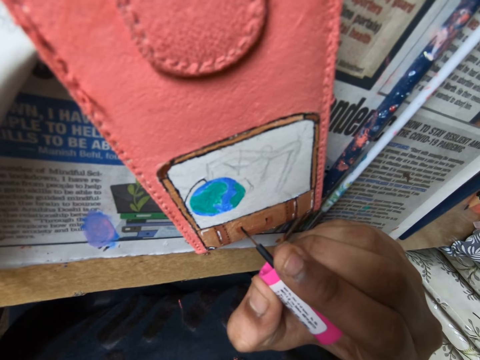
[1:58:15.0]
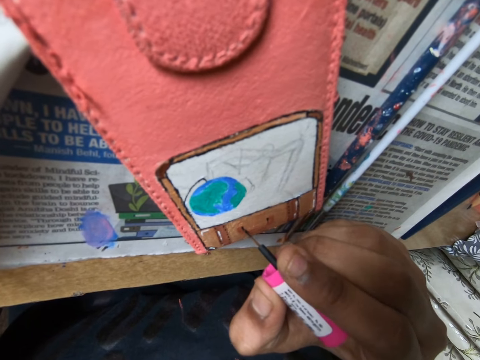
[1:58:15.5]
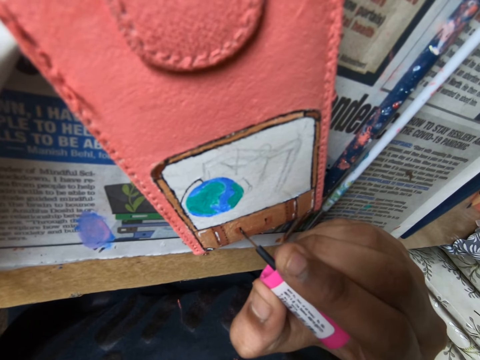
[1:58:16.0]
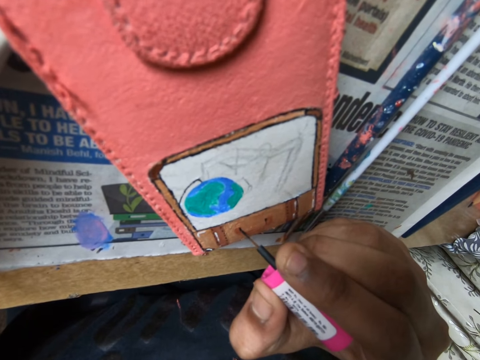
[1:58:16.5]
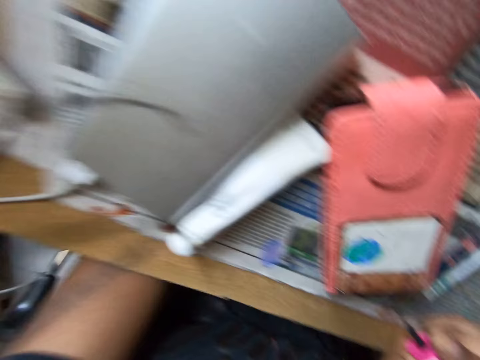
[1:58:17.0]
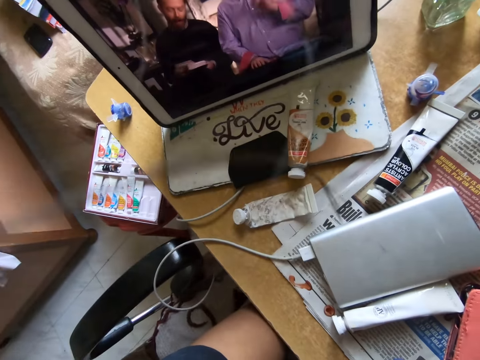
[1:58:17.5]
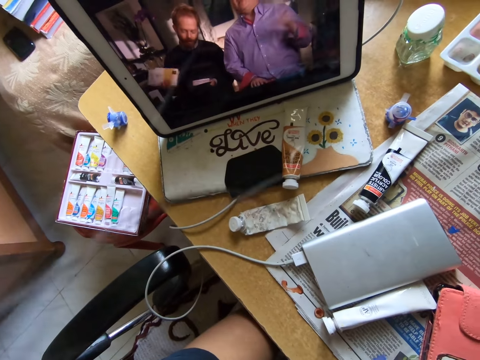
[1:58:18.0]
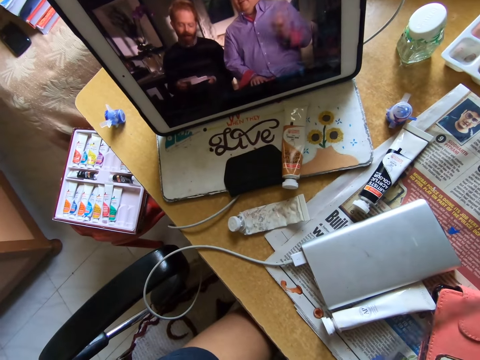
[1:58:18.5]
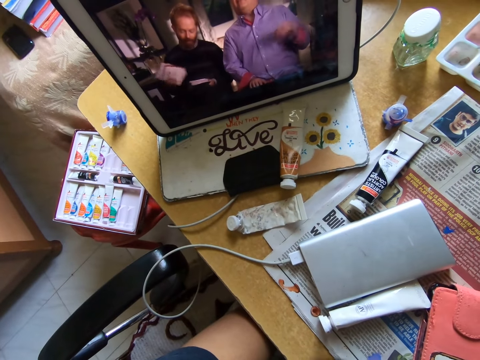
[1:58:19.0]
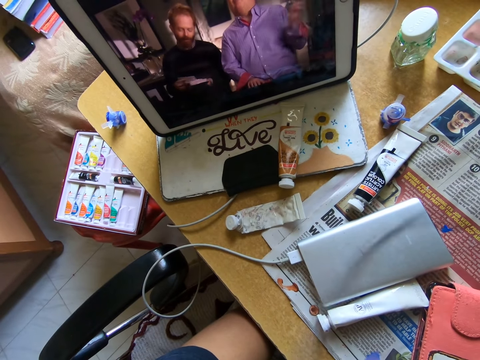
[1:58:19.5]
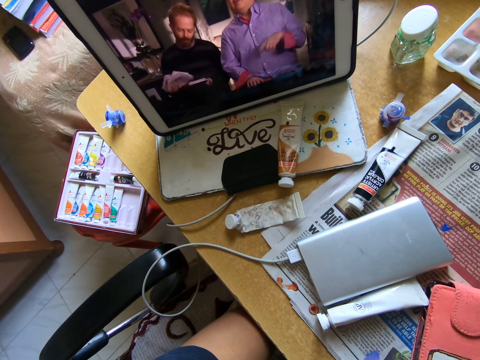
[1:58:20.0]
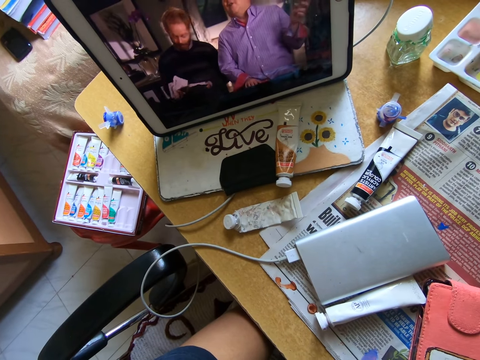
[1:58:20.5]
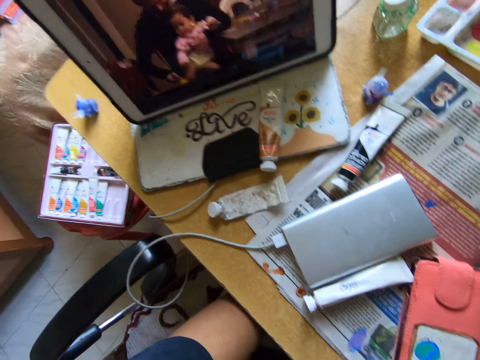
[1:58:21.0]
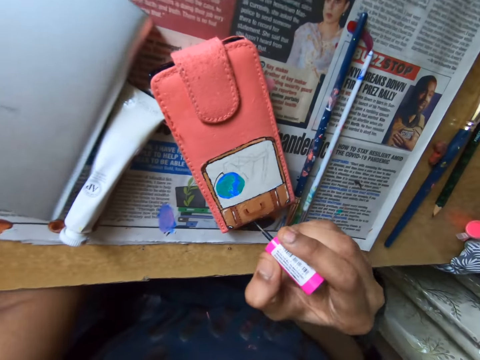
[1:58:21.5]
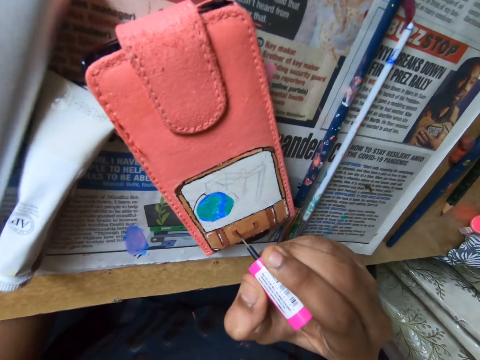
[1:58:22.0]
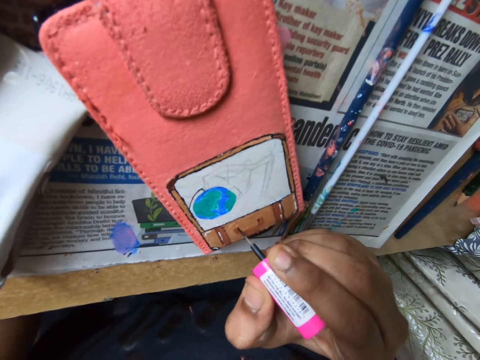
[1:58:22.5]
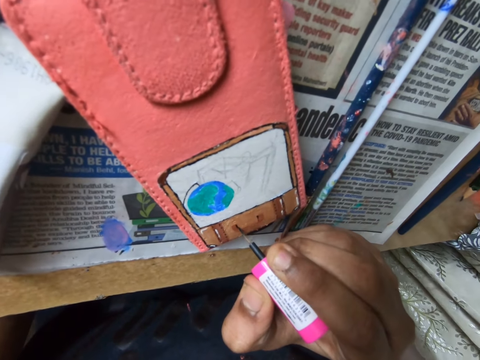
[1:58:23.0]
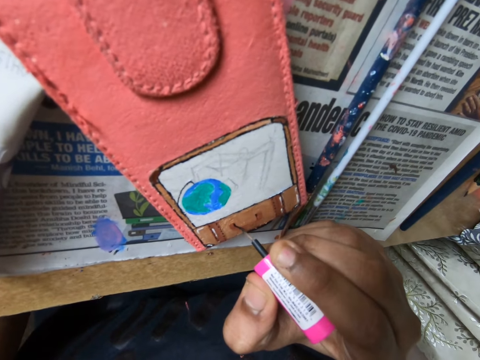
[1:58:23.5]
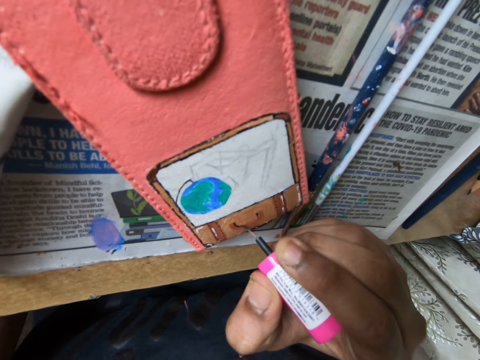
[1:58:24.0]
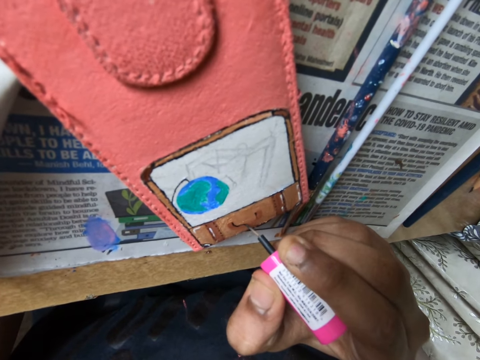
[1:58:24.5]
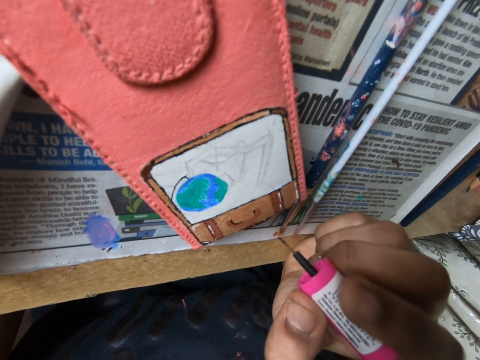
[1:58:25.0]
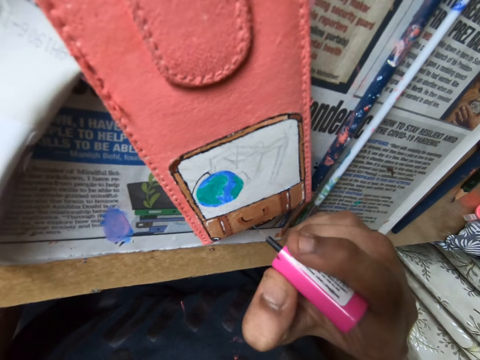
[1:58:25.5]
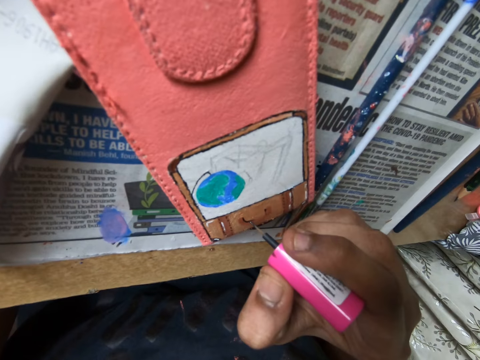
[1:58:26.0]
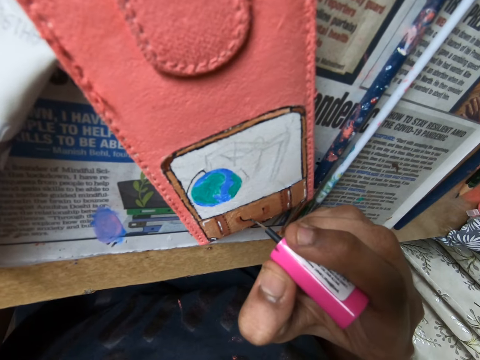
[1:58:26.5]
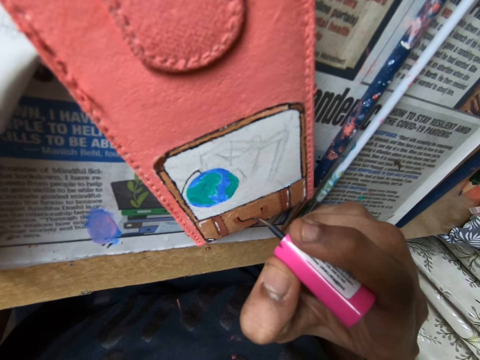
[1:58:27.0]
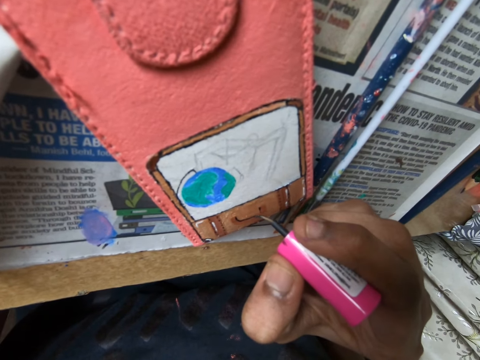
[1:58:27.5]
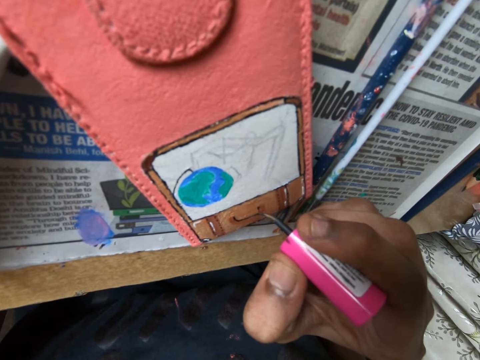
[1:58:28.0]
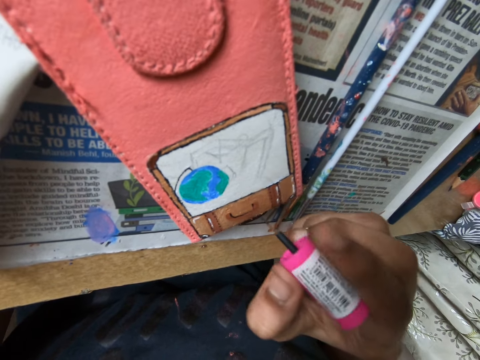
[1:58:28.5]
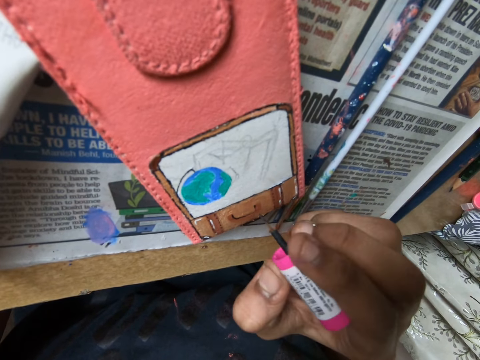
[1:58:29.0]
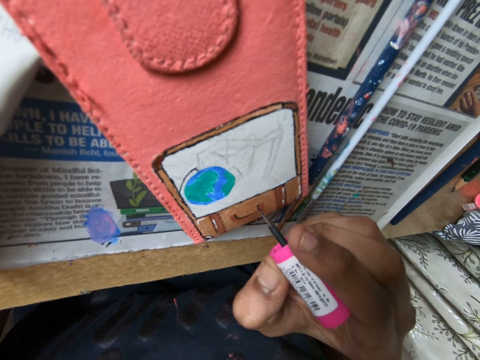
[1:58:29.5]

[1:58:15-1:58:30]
The camera wearer watches the show on the tablet on the table. She paints on the phone case on the table with the paint brush in her right hand.

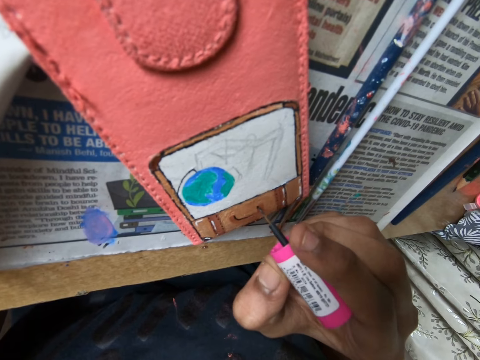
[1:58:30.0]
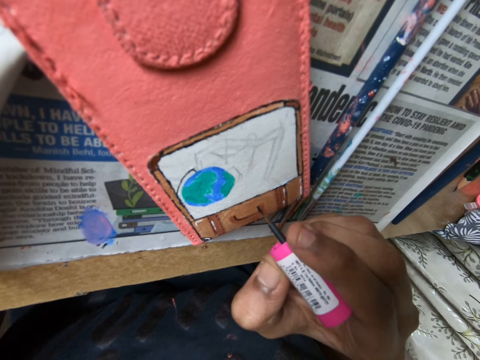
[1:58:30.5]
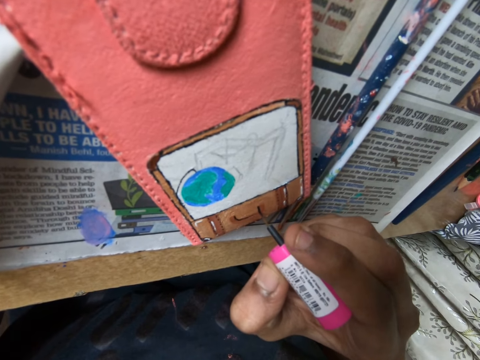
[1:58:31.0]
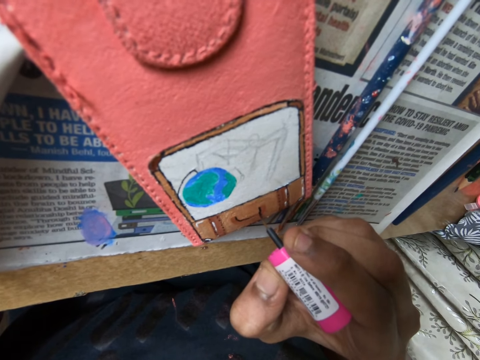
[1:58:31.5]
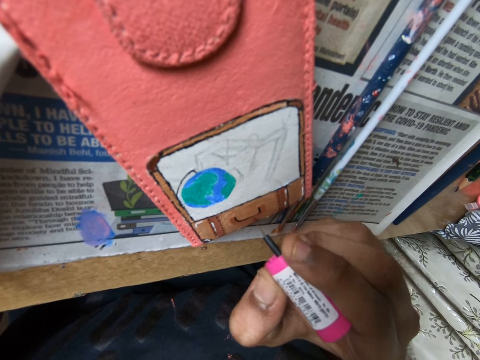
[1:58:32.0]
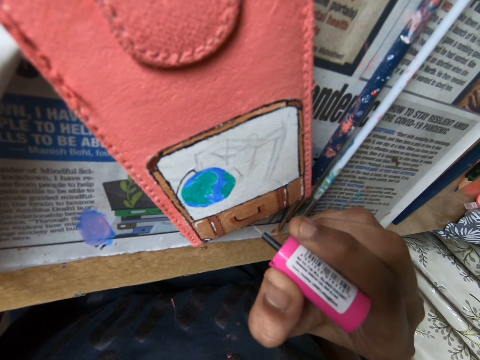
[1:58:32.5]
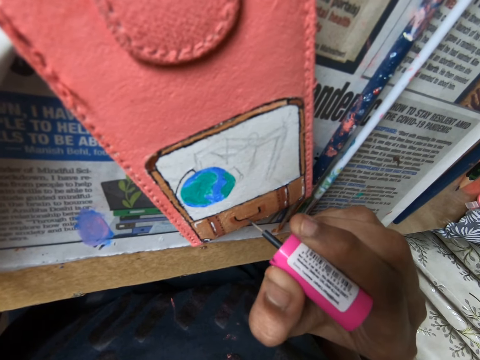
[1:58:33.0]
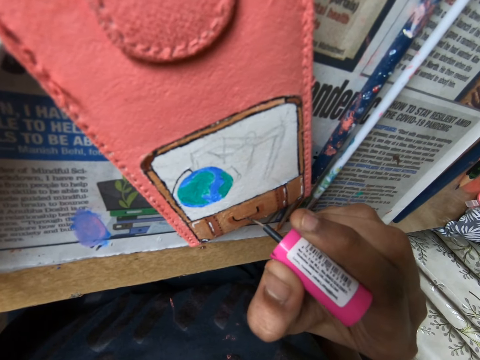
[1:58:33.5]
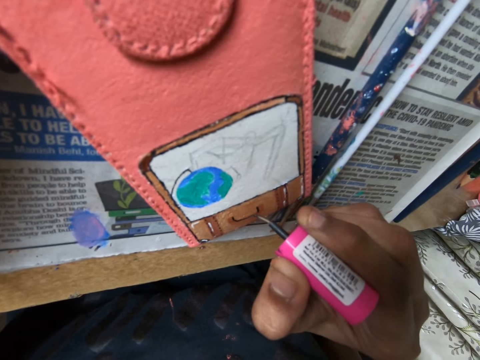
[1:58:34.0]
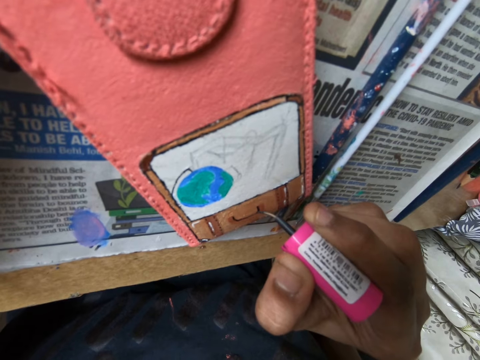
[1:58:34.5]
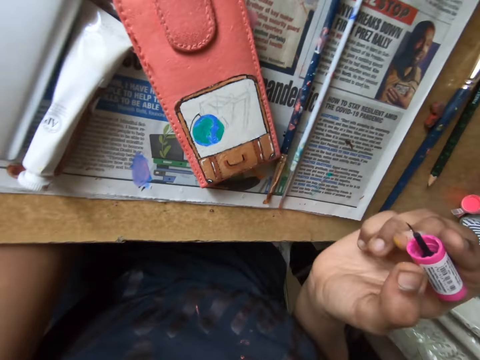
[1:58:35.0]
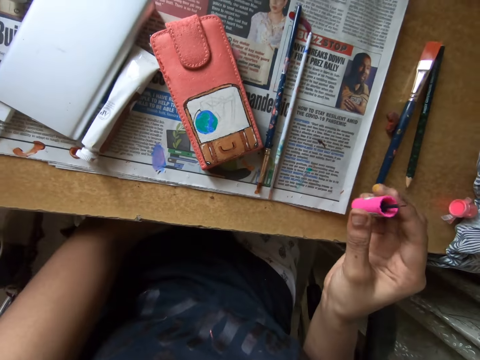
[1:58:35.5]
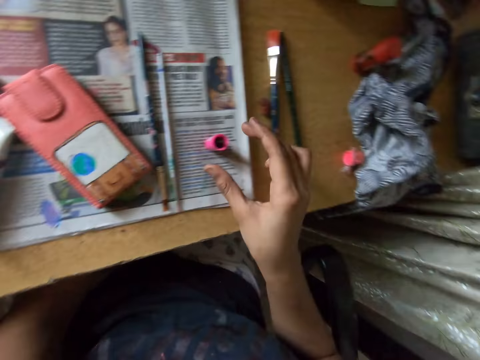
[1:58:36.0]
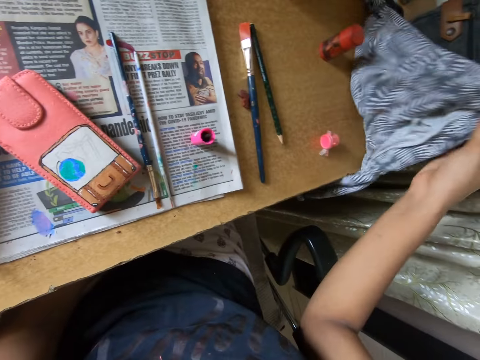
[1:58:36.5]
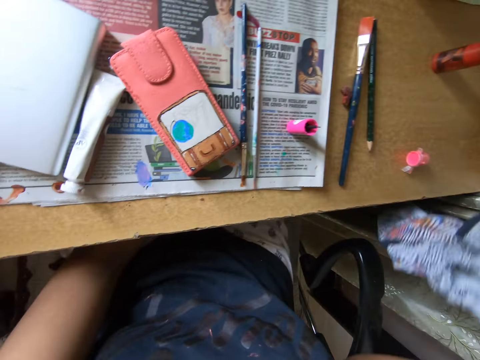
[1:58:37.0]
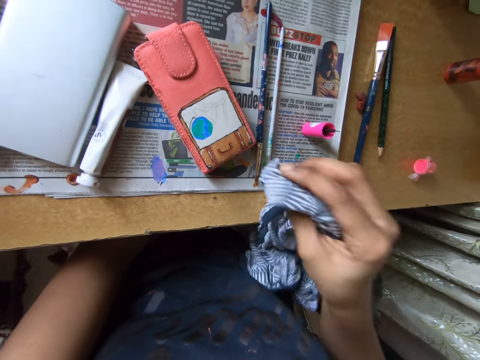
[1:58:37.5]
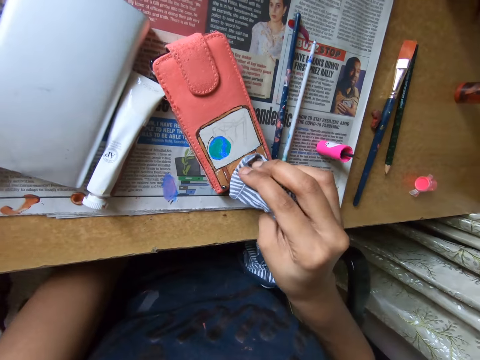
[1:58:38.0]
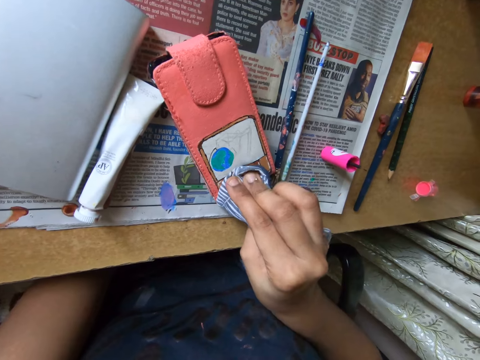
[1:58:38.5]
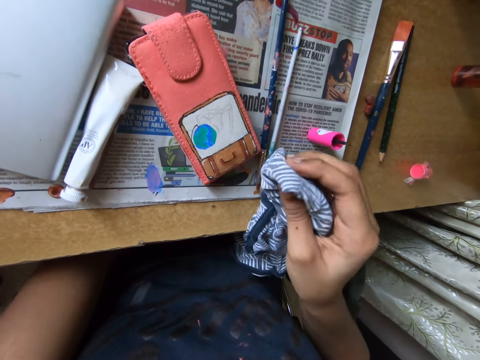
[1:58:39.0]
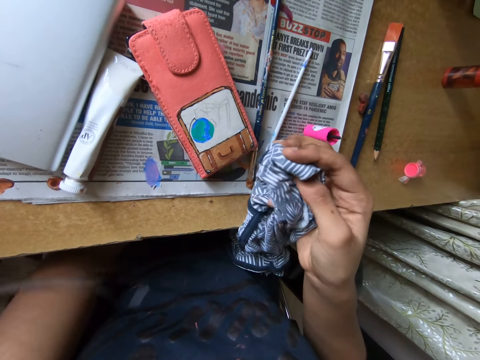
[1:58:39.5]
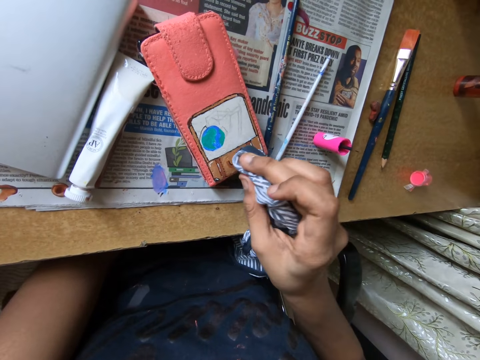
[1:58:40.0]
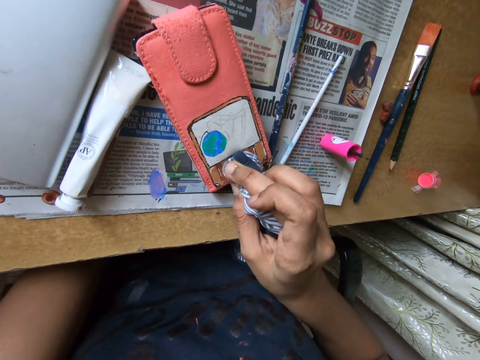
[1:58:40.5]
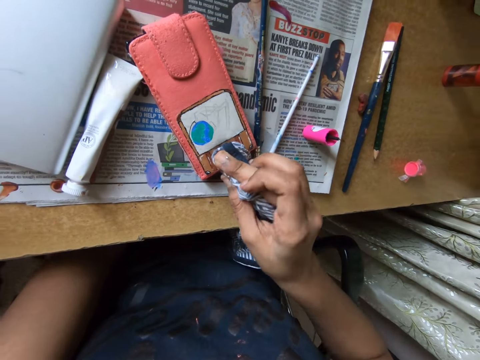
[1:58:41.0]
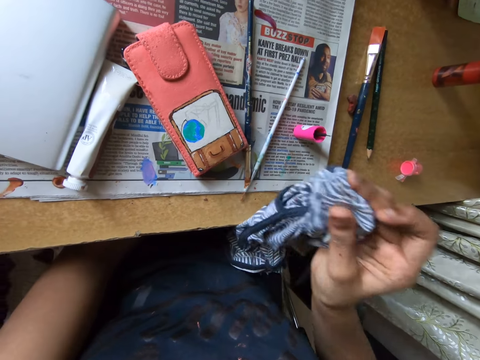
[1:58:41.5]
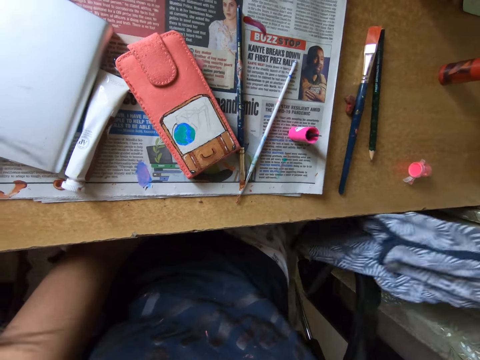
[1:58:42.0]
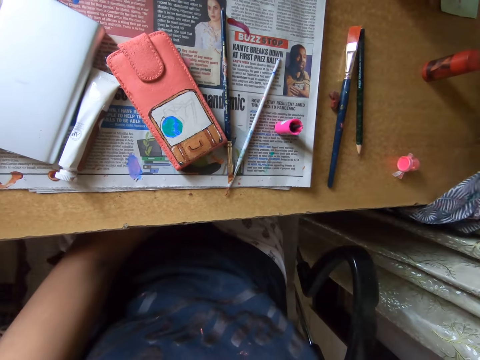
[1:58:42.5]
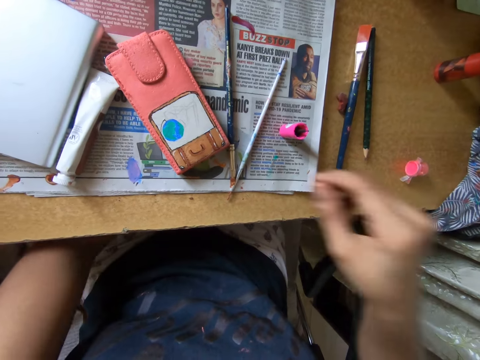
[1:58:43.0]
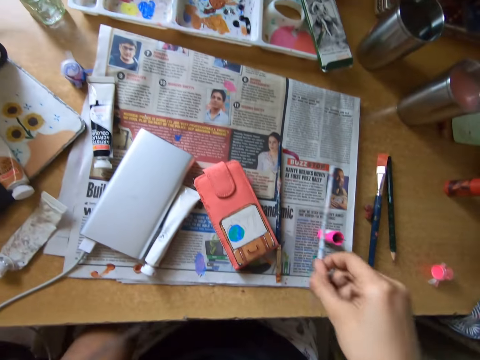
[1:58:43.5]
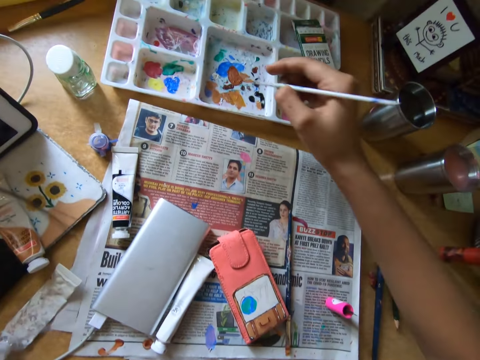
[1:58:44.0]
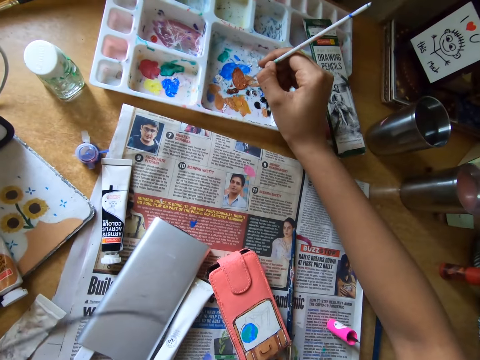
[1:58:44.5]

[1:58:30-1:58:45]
The camera wearer drops the paint brush on the table with her right hand. She picks up a cloth on the table with her right hand. She wipes the paint on the wallet or phone case with the cloth. She dabs the painting on the phone case with the cloth in her right hand. She puts the cloth on the table. She picks up the paint brush on the table with her right hand. She dabs the paint brush on the paint tray on the table with her right hand.
